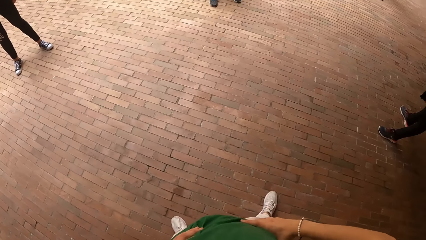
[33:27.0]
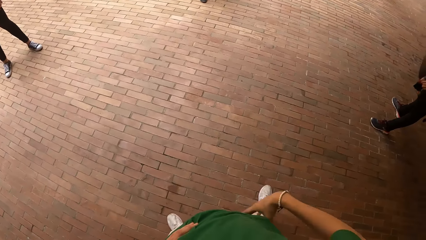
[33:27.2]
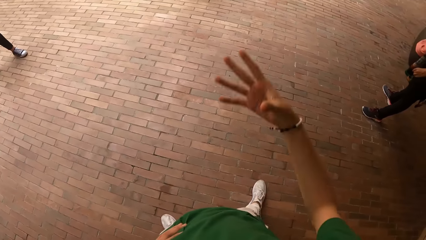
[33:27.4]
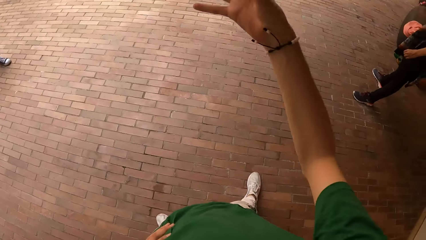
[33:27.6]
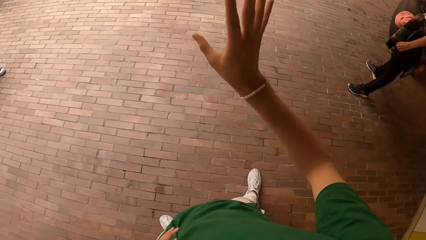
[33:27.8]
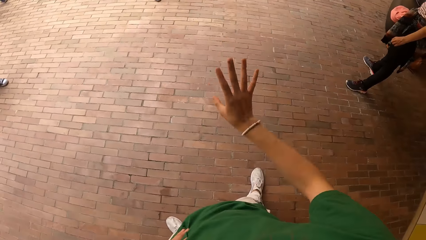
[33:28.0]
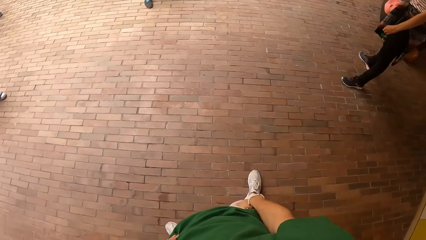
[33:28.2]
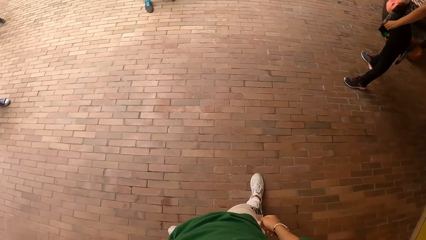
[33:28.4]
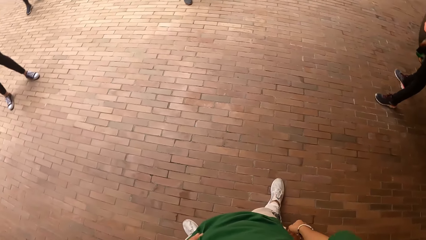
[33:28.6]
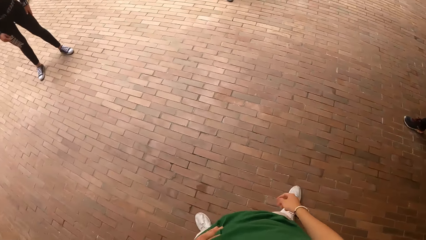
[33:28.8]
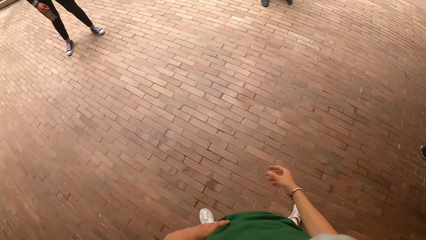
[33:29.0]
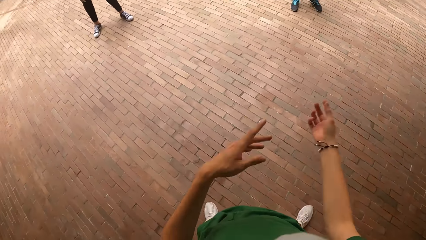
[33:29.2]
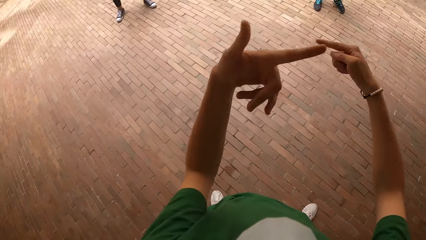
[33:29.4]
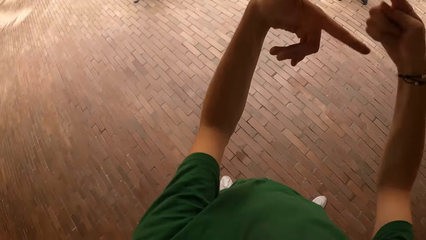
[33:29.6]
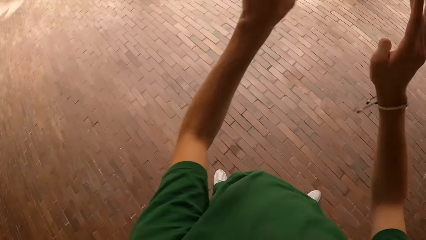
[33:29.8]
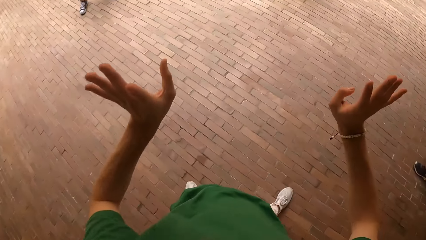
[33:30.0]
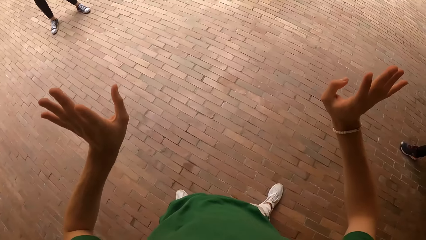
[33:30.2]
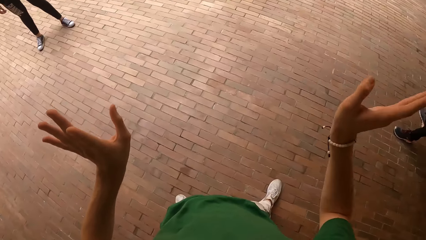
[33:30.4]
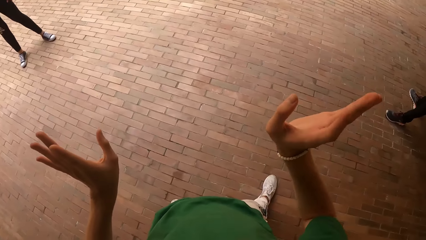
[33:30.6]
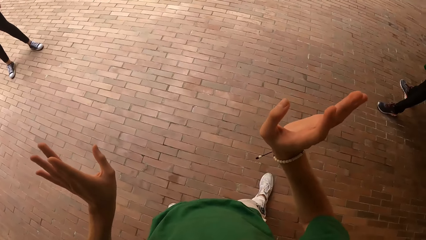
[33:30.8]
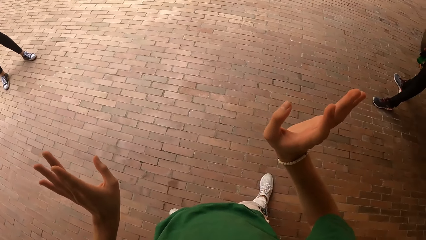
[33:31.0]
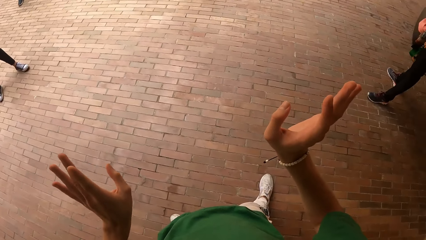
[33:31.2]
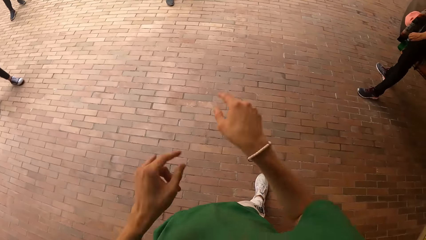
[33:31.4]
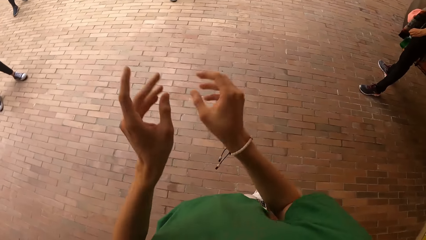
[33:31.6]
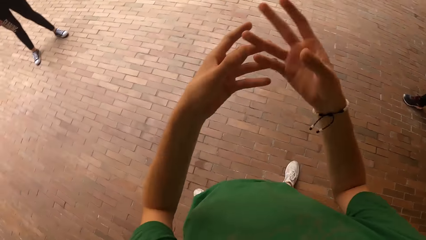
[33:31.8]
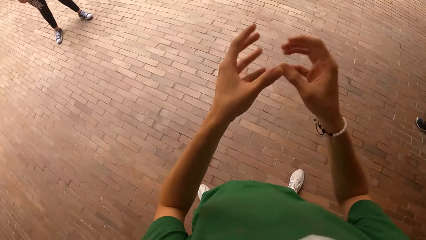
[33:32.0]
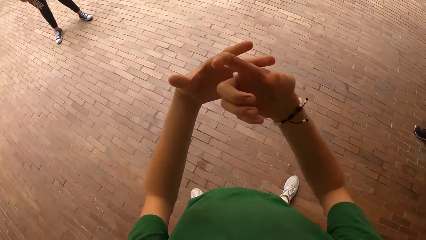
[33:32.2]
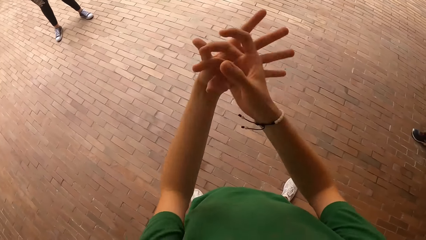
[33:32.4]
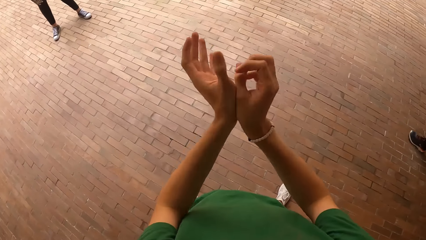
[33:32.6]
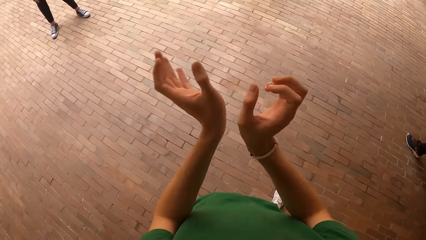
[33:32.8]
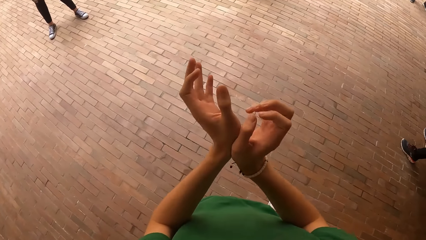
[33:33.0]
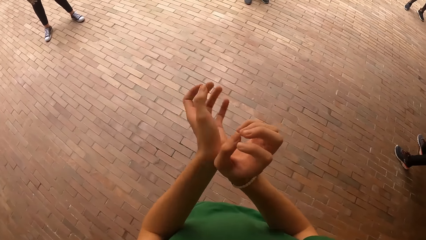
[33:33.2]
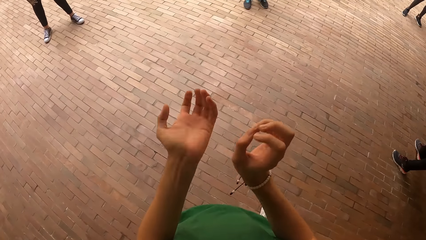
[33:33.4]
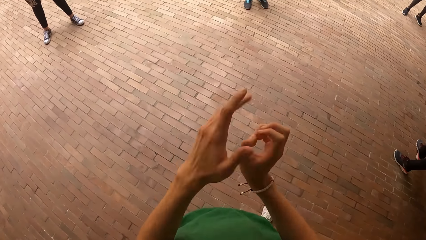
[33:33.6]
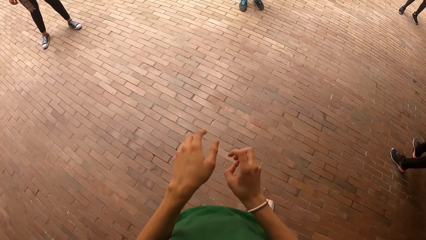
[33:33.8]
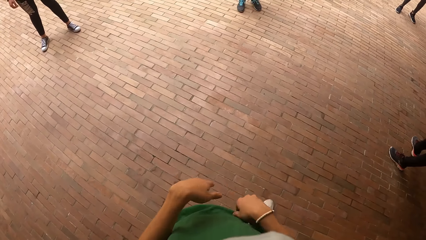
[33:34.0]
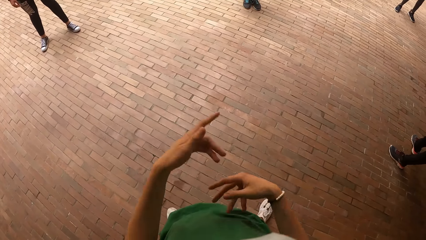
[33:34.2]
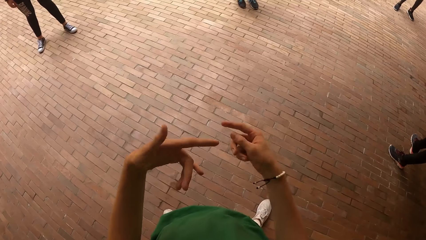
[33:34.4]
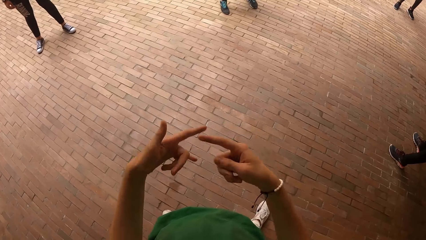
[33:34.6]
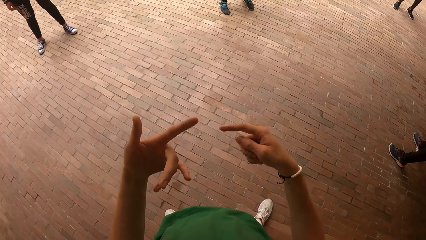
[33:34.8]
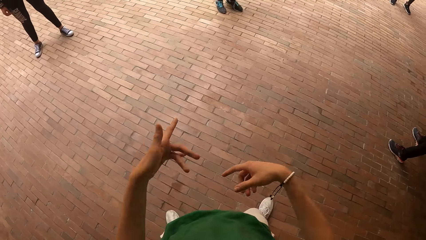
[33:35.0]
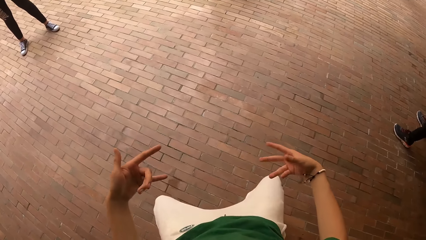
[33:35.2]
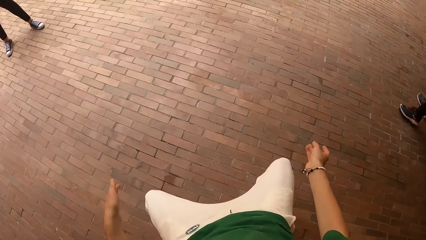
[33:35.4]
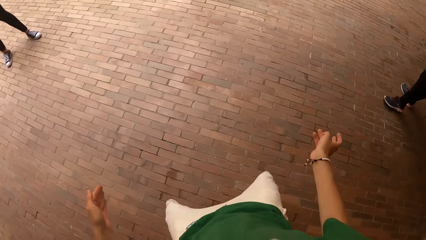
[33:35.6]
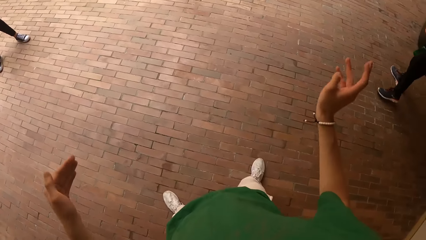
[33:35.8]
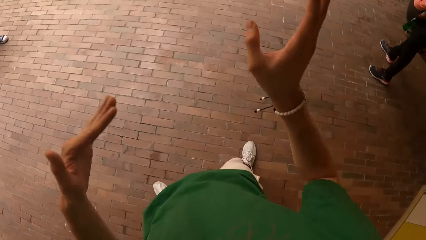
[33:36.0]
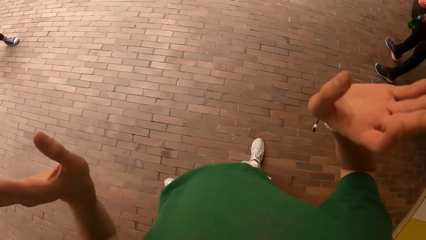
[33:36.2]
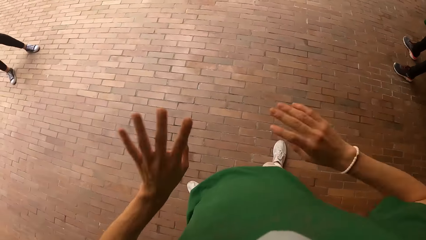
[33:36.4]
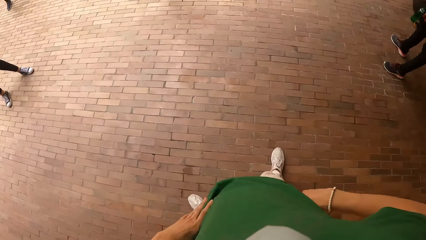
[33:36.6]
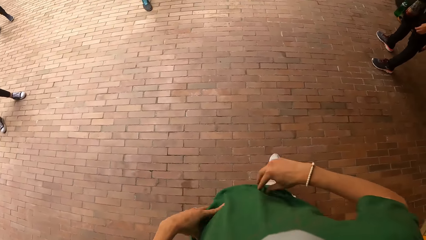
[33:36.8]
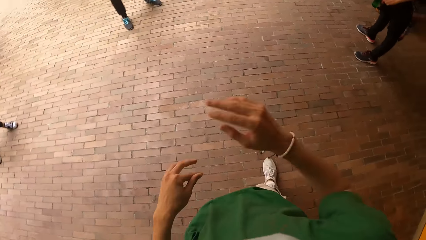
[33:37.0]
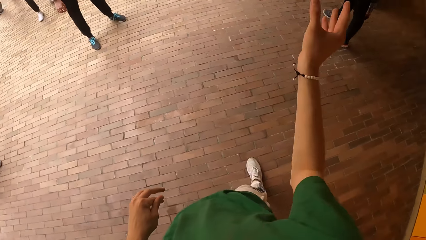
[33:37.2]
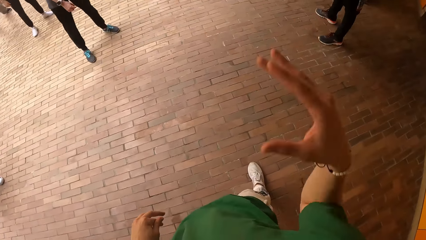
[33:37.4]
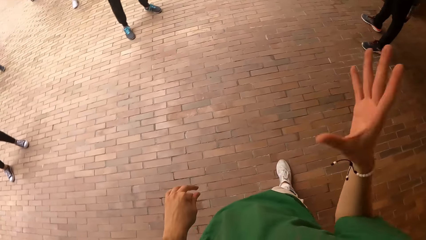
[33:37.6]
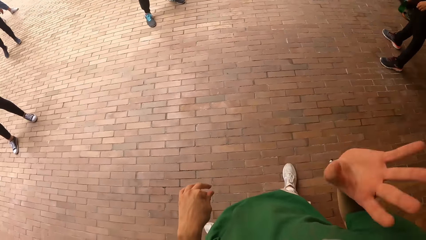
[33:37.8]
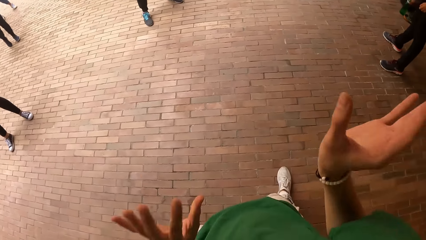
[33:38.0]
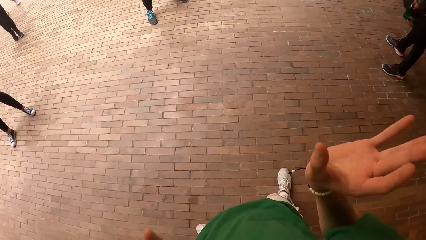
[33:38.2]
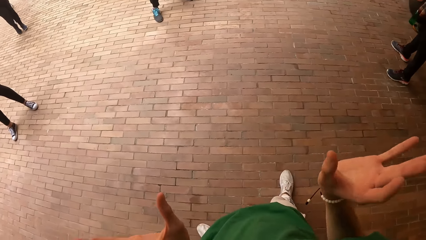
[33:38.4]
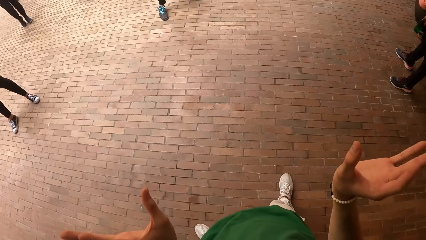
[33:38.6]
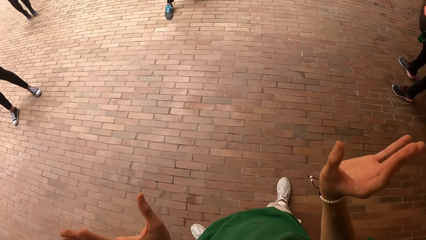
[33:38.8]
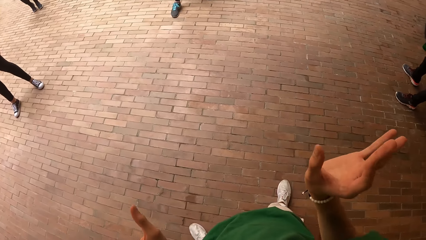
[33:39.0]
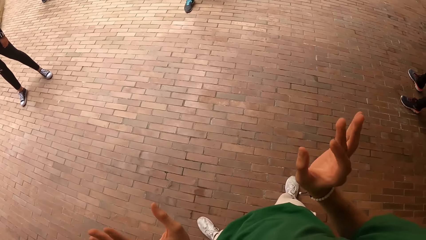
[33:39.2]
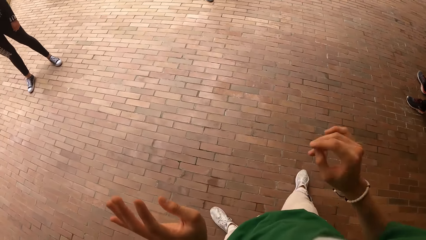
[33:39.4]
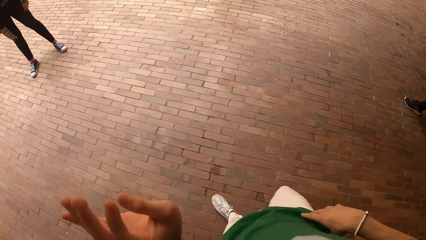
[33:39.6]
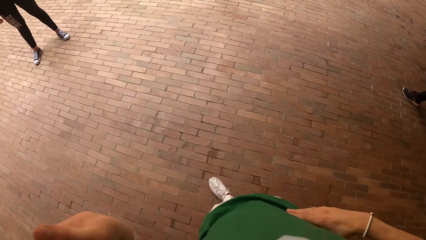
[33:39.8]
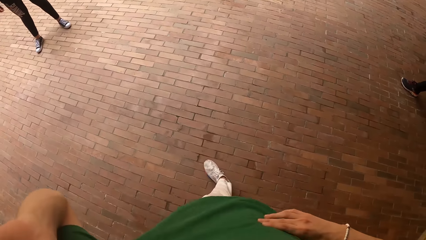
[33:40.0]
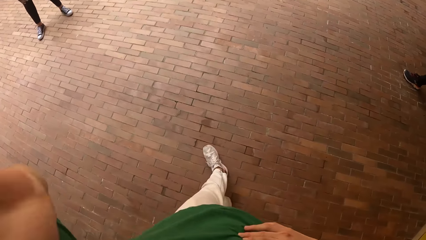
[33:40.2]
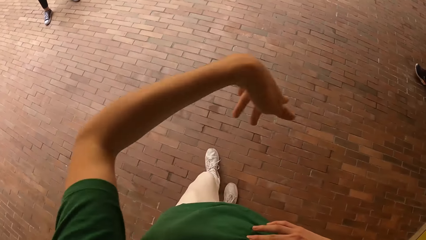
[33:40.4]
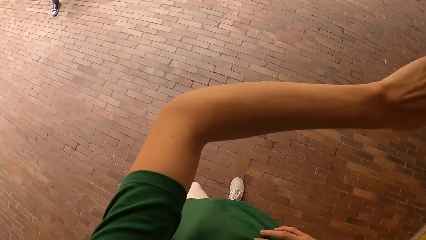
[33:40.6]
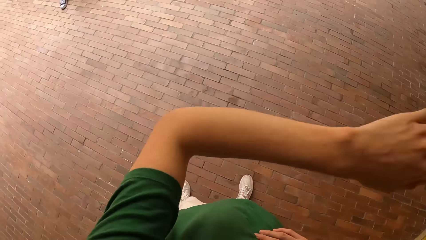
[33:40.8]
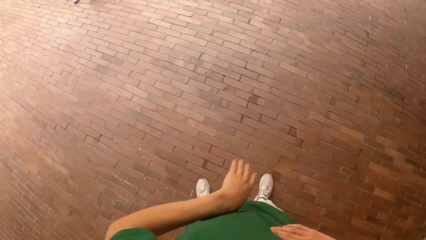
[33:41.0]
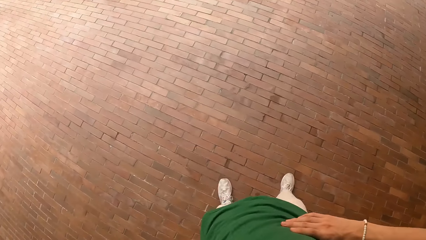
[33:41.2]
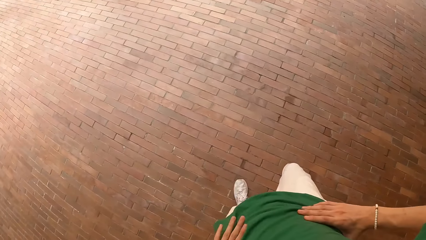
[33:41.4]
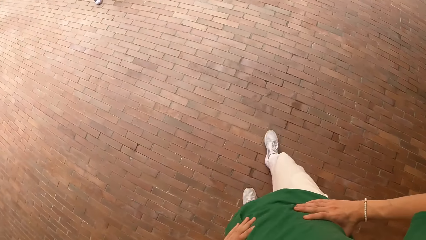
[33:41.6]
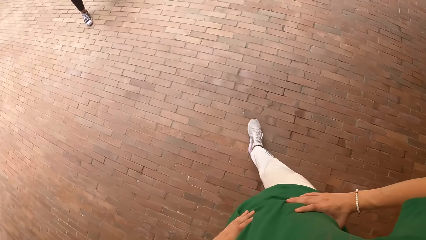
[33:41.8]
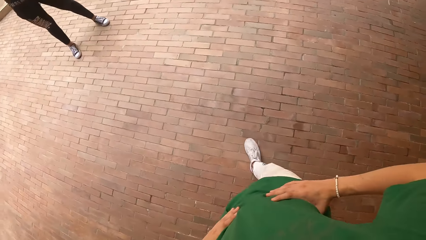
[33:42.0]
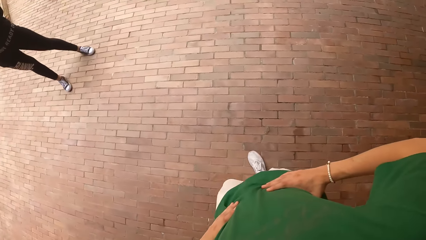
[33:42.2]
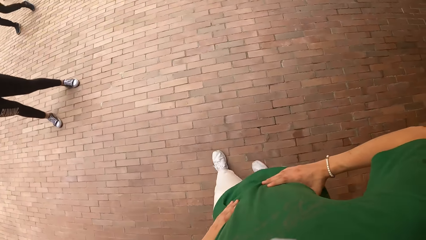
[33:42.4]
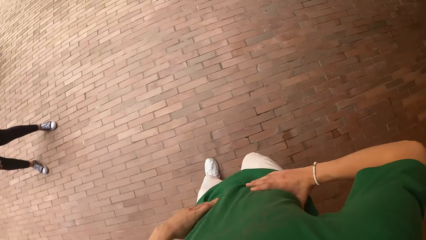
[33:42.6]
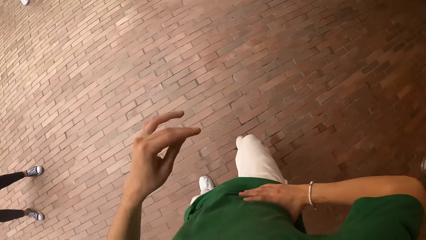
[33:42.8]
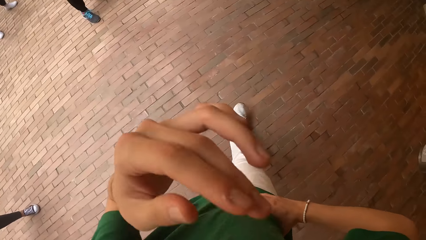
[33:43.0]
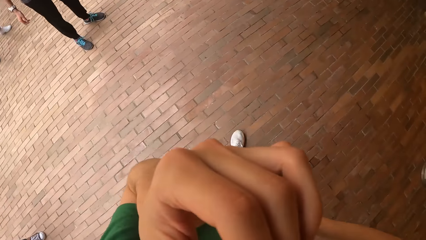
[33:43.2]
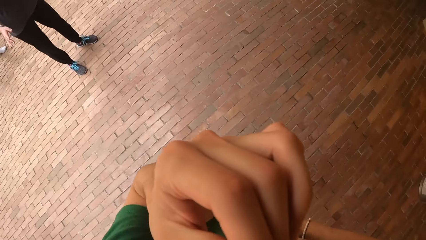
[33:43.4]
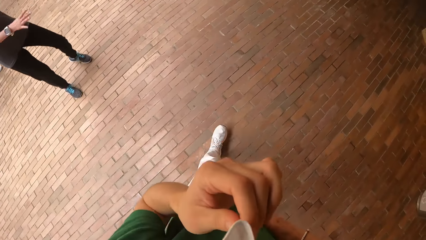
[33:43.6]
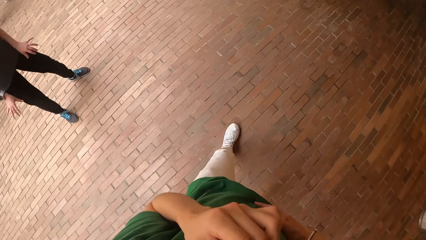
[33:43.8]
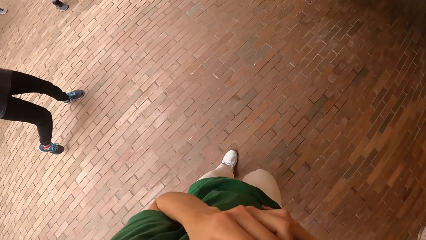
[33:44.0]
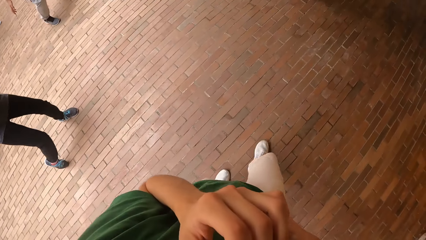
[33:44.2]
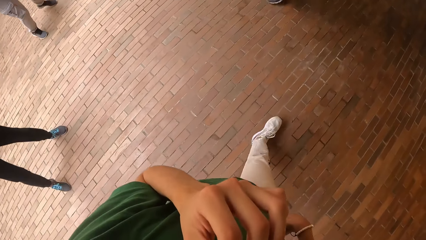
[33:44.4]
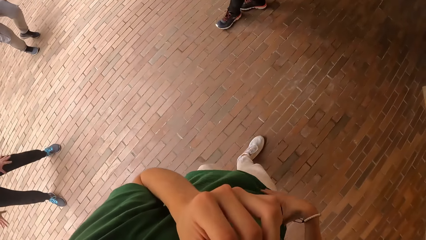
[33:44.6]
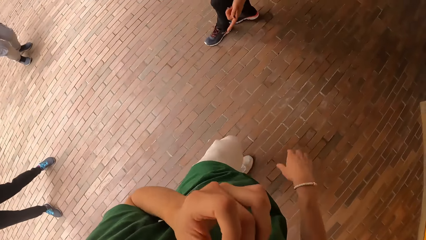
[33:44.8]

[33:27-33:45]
The camera wearer moves his hand. He holds his waist with both hands. He interacts with the group of people. He holds his waist with both hands. He walks. He lifts his hand. He adjusts his face mask with his left hand.
